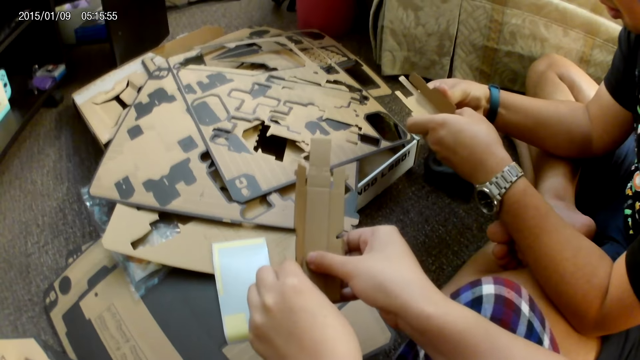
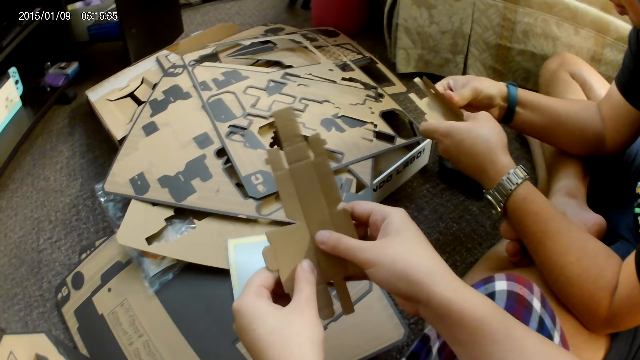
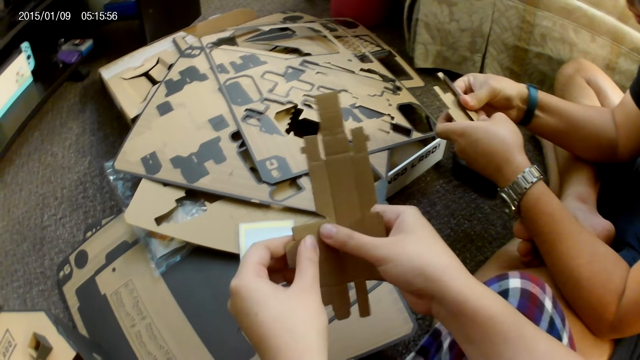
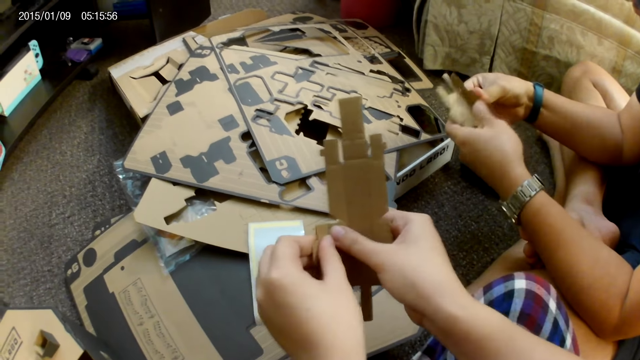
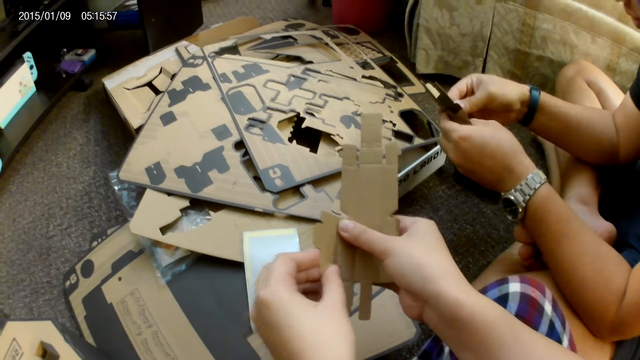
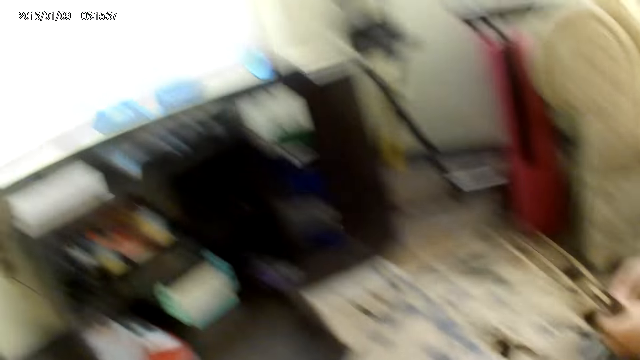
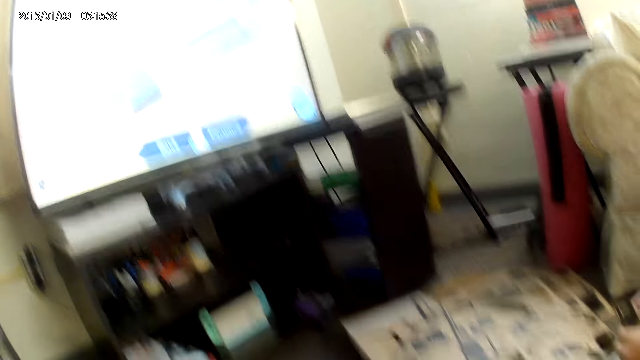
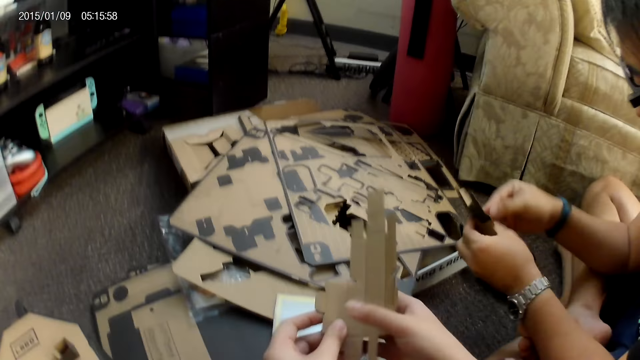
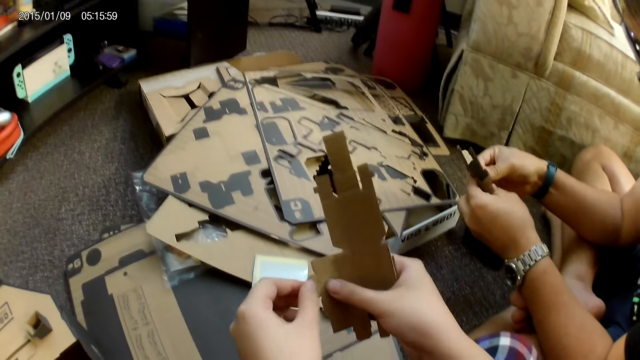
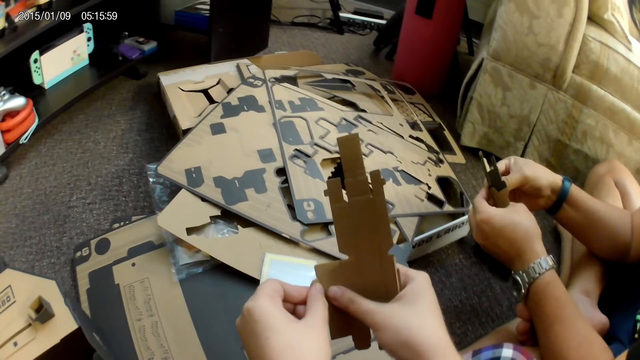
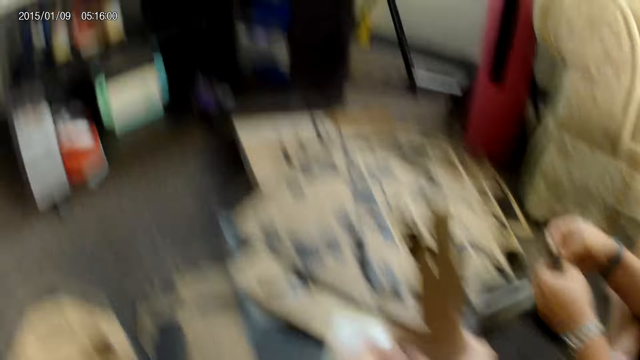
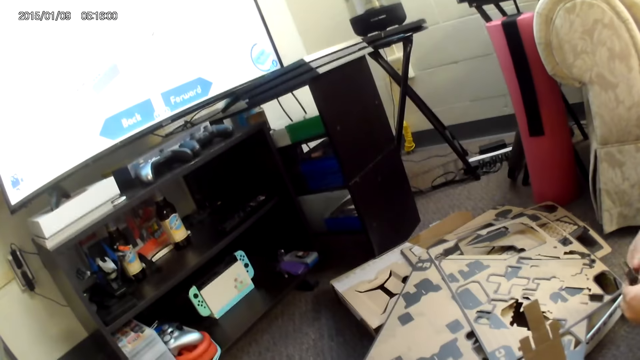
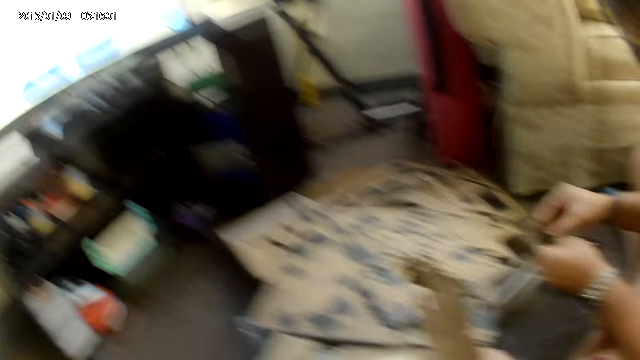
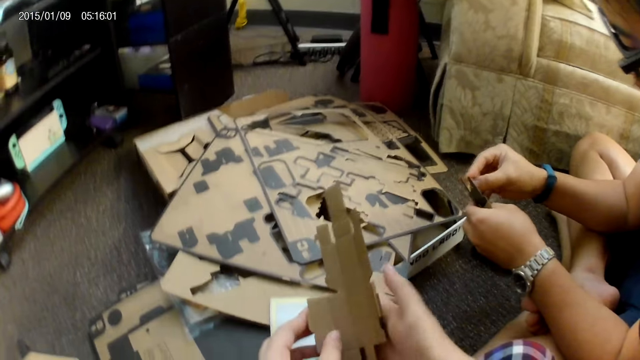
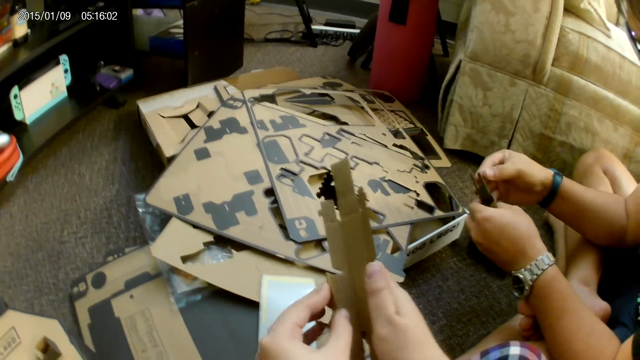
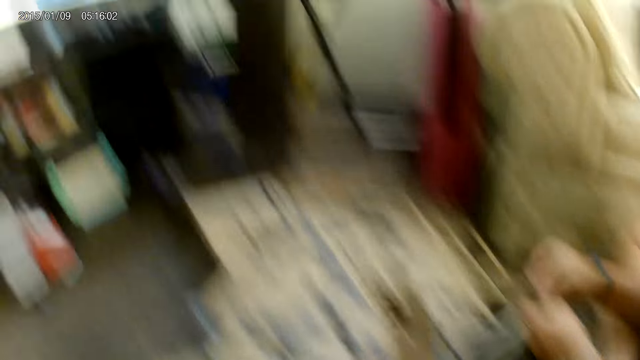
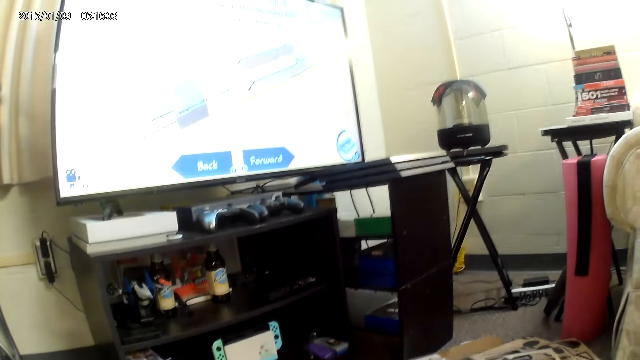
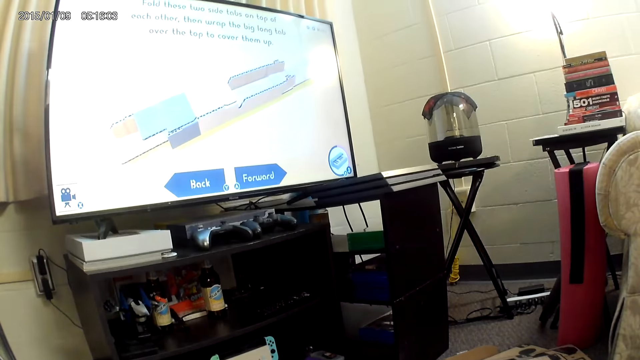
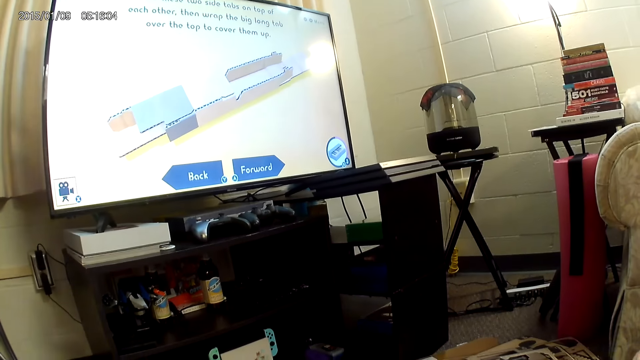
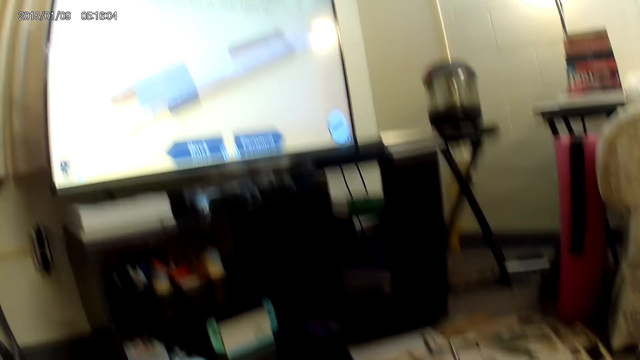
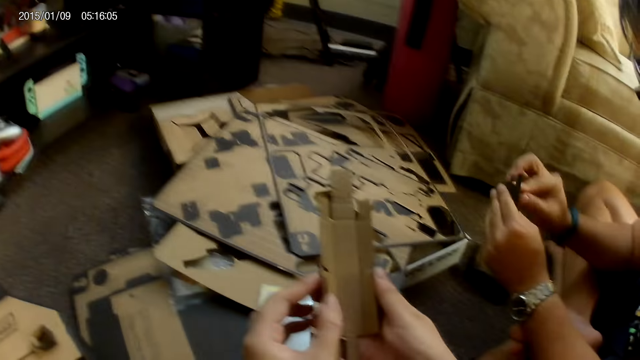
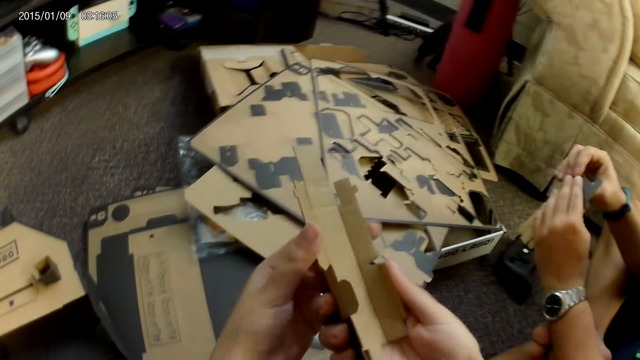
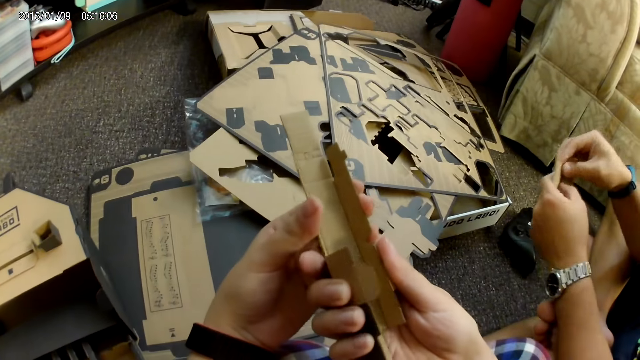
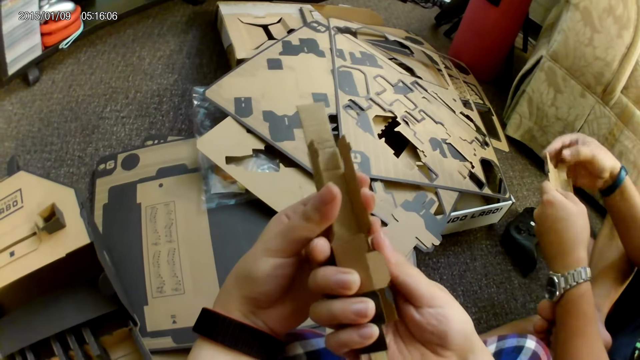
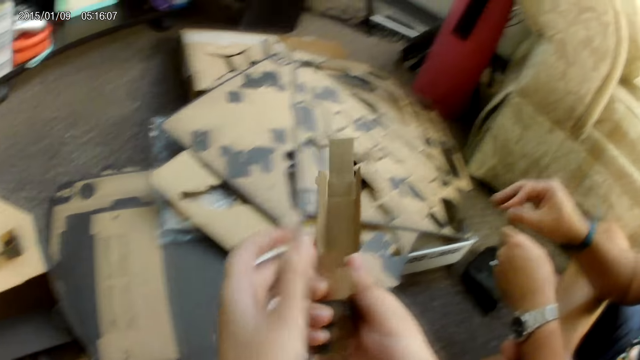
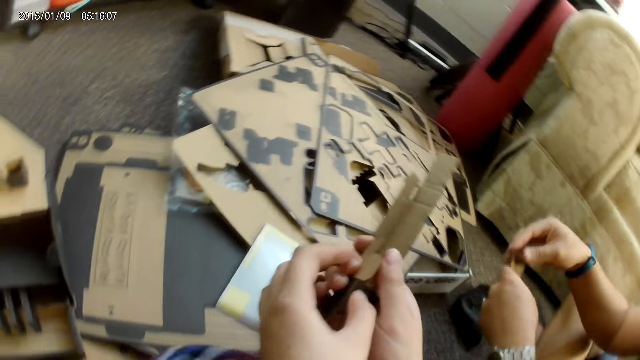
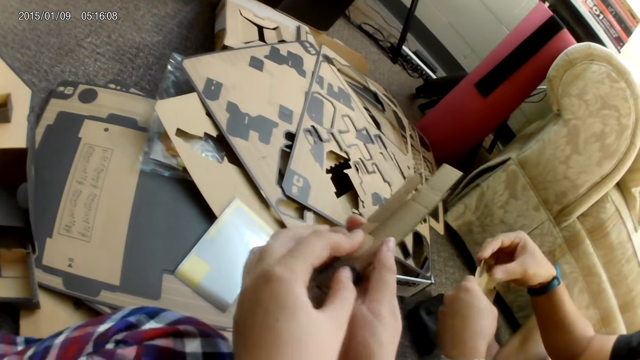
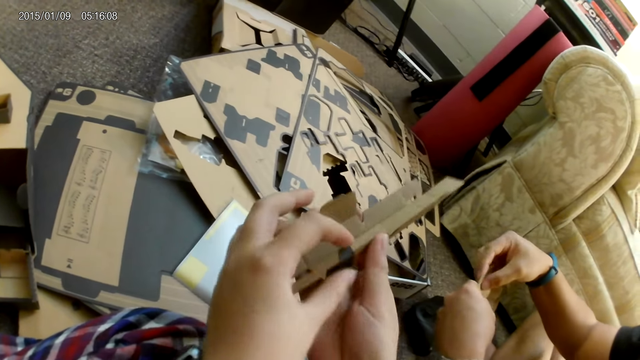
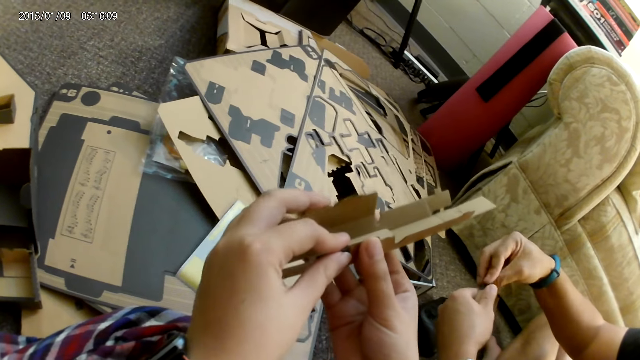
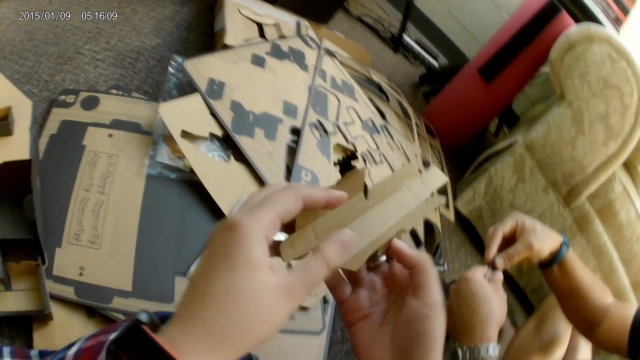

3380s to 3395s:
The camera wearer converses with a man. They adjust a game part with both hands.

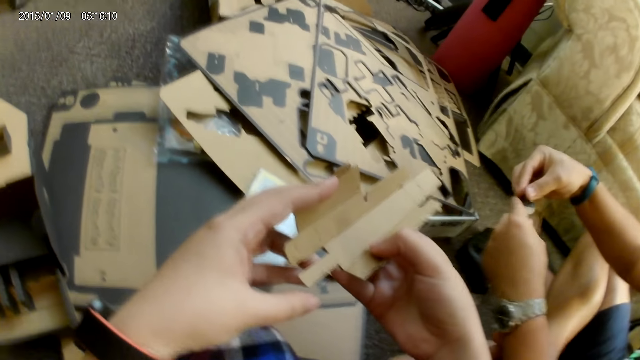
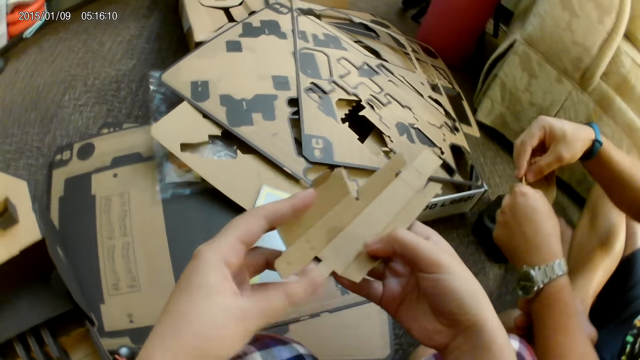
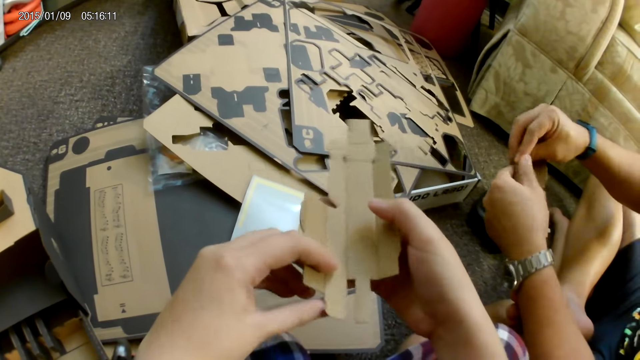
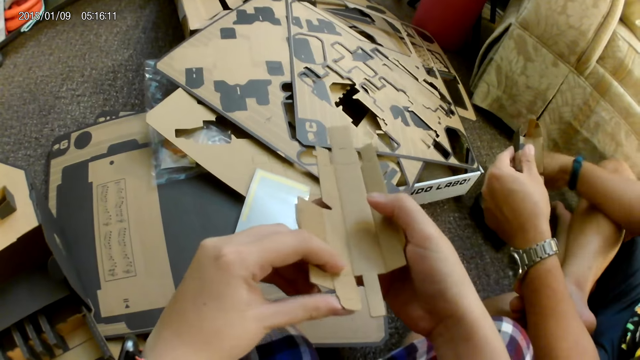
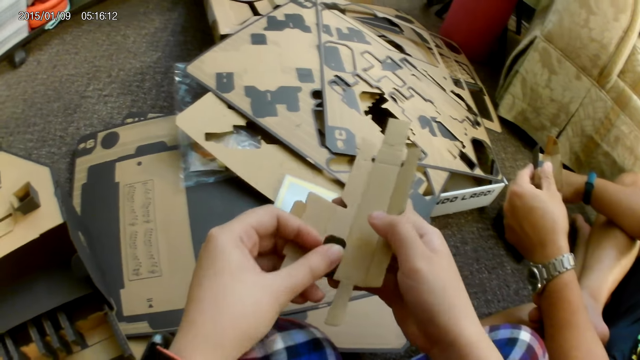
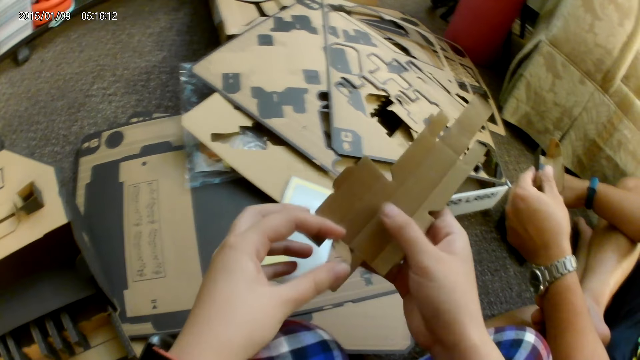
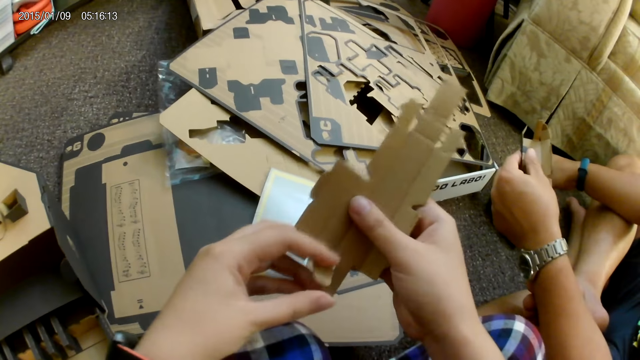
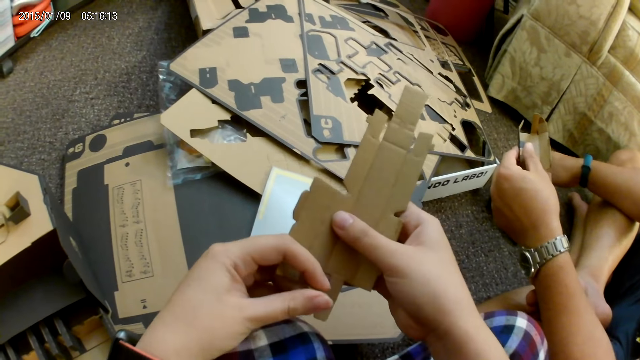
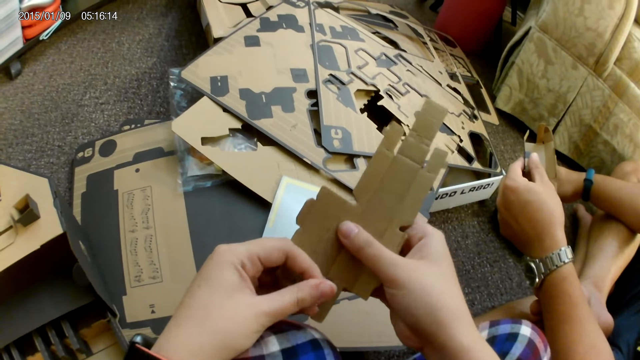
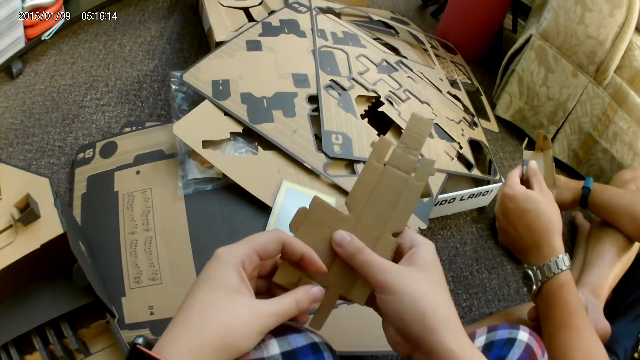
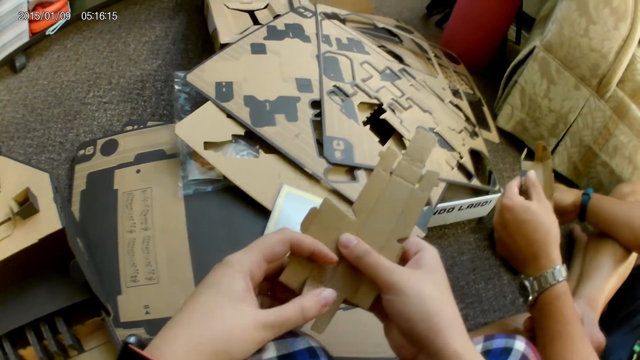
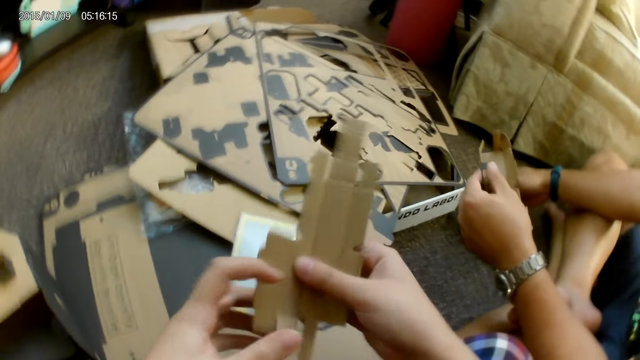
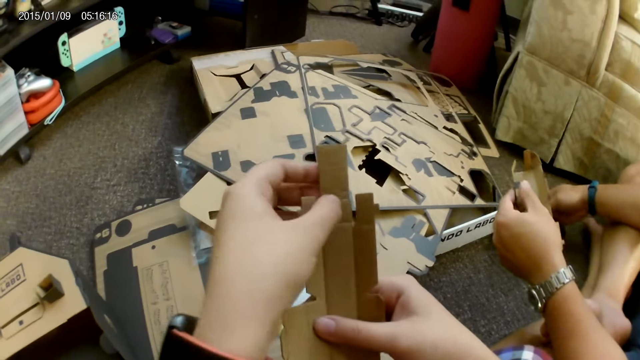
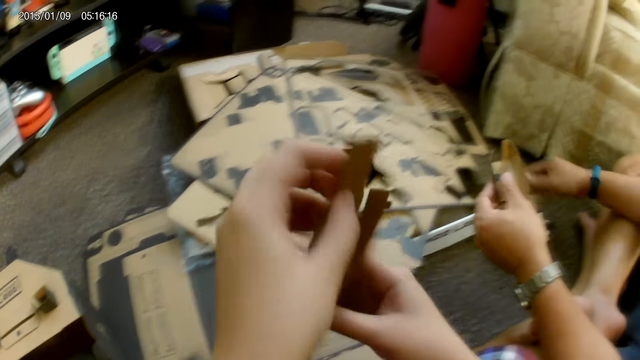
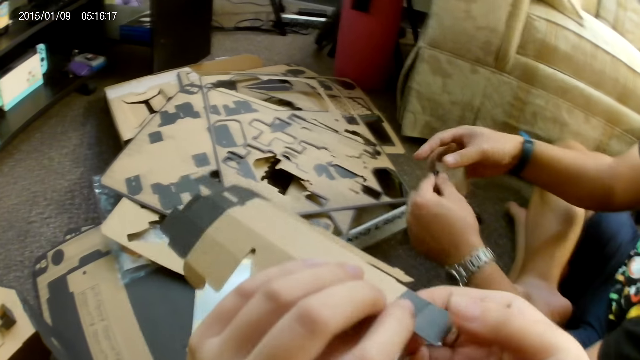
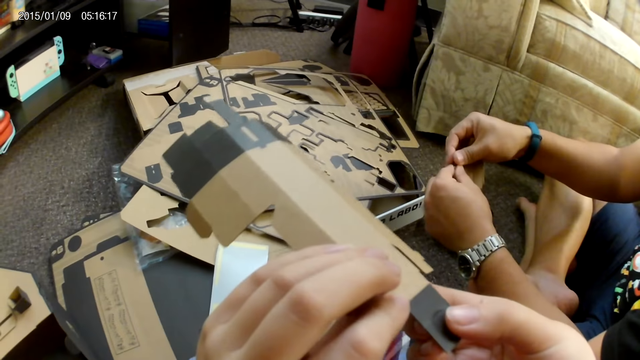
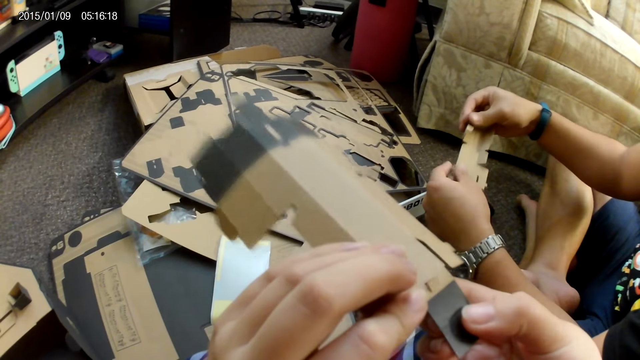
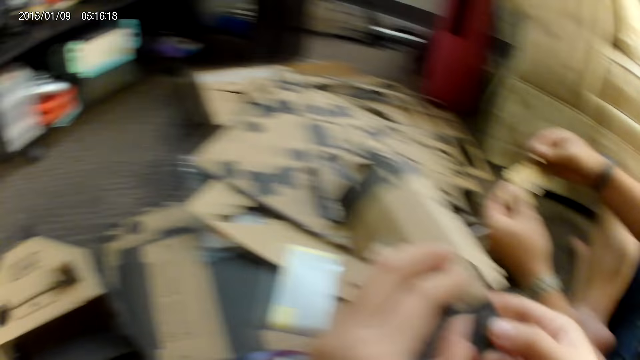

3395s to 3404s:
The camera wearer converses with a man. They adjust a game part with both hands. The man adjusts the game part with both hands.
